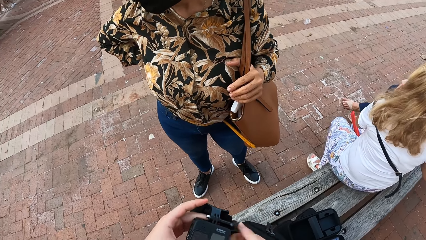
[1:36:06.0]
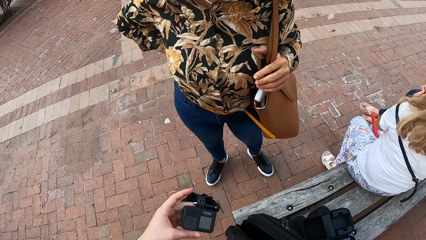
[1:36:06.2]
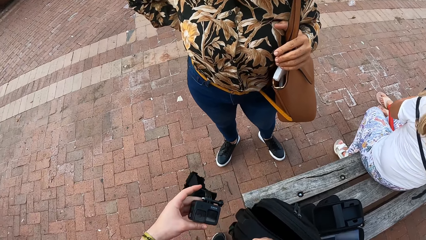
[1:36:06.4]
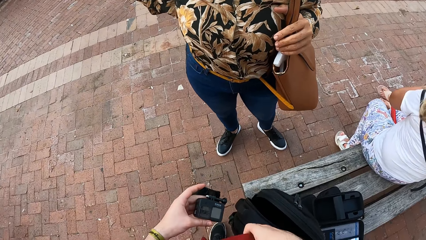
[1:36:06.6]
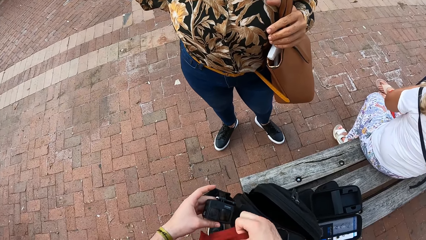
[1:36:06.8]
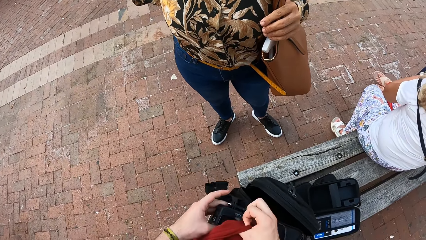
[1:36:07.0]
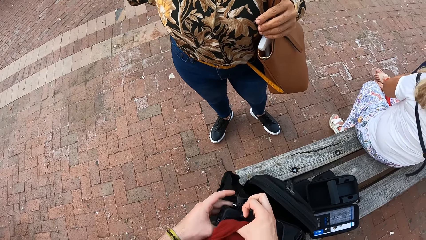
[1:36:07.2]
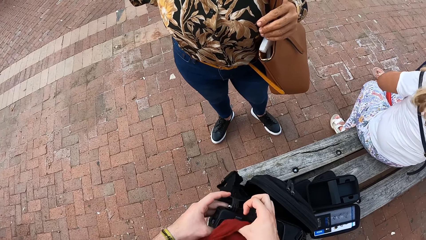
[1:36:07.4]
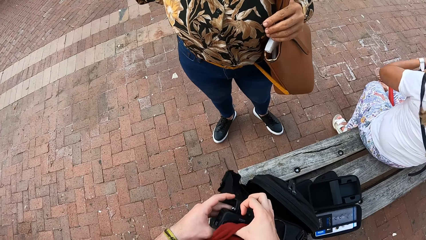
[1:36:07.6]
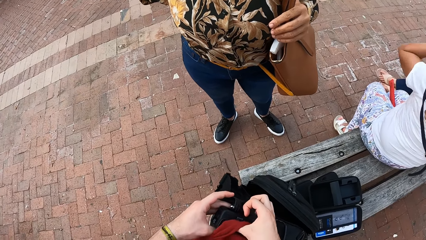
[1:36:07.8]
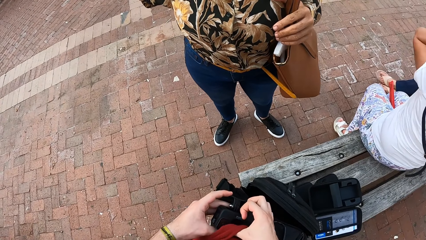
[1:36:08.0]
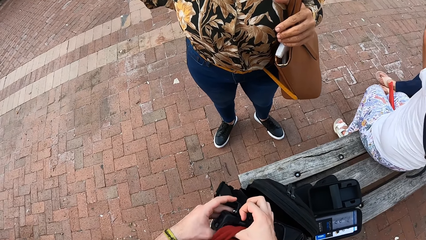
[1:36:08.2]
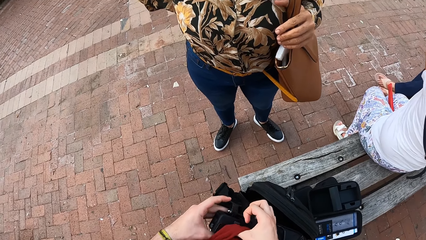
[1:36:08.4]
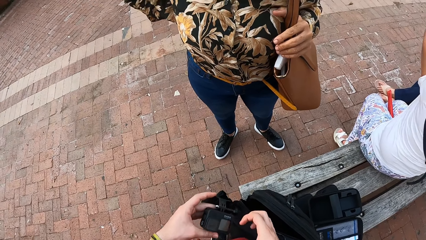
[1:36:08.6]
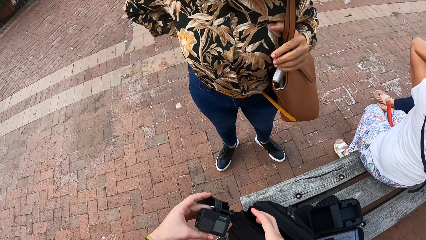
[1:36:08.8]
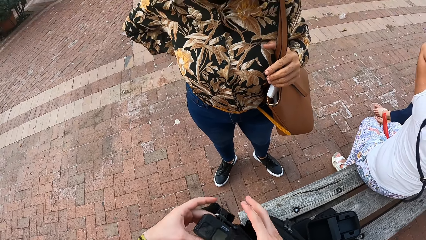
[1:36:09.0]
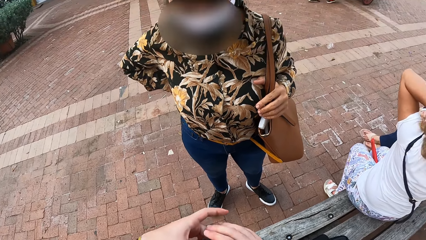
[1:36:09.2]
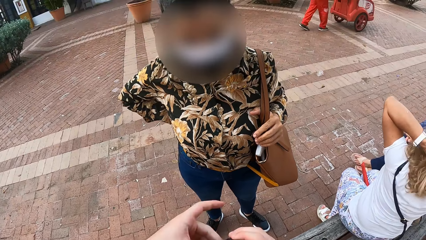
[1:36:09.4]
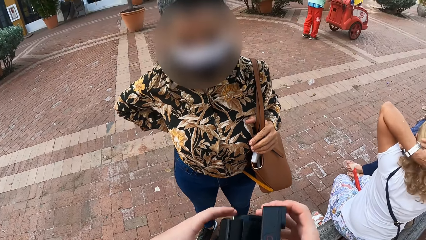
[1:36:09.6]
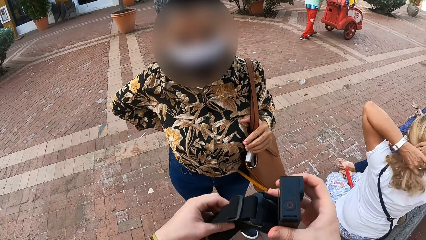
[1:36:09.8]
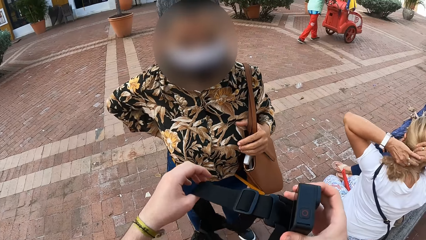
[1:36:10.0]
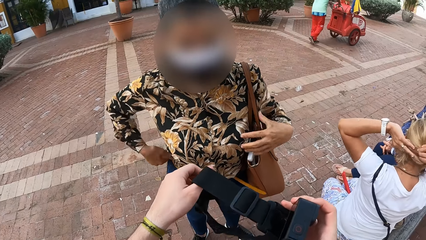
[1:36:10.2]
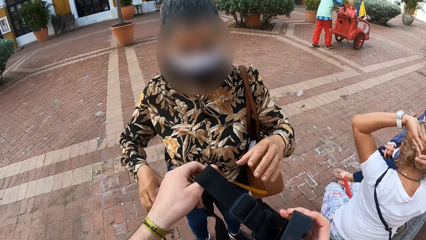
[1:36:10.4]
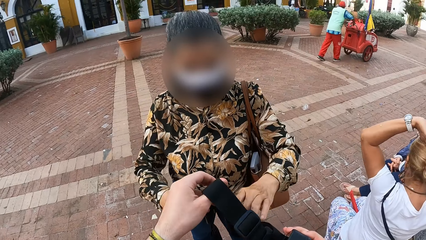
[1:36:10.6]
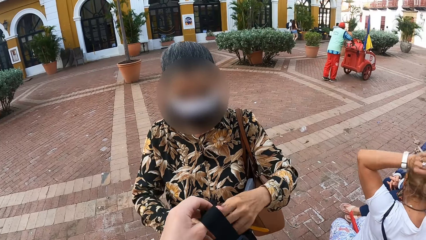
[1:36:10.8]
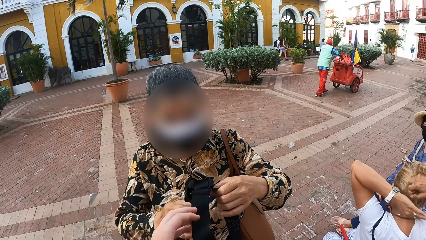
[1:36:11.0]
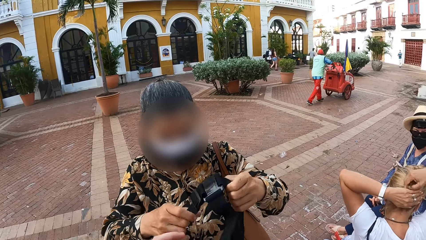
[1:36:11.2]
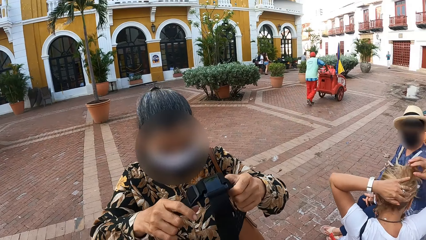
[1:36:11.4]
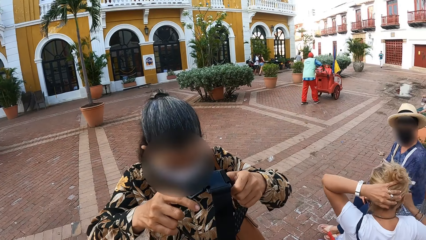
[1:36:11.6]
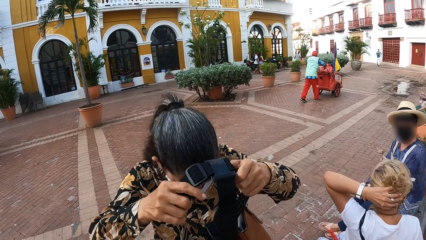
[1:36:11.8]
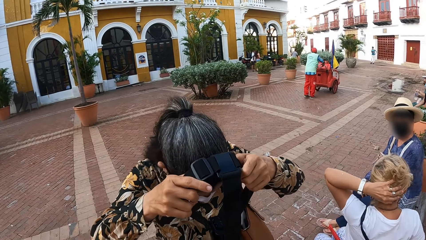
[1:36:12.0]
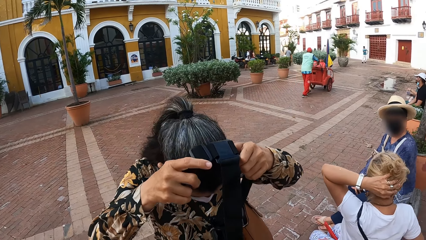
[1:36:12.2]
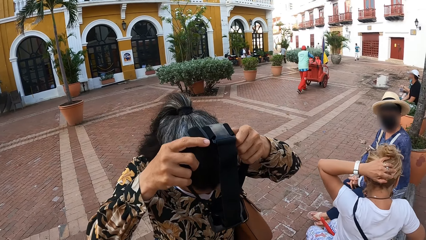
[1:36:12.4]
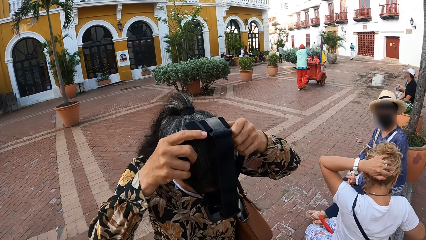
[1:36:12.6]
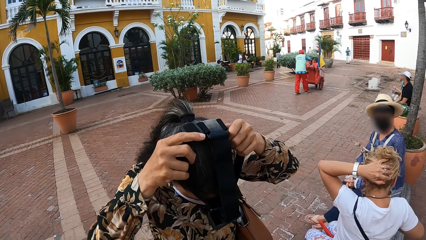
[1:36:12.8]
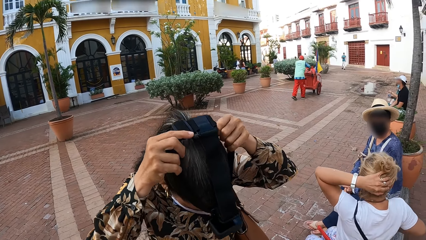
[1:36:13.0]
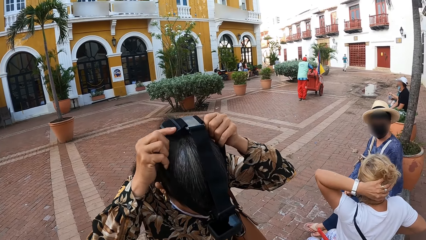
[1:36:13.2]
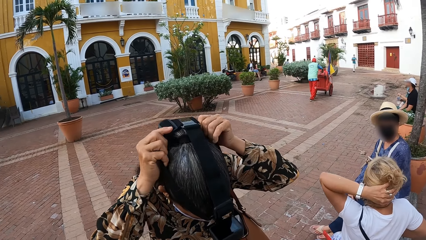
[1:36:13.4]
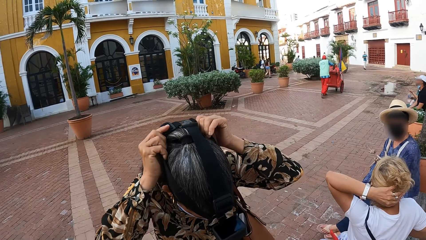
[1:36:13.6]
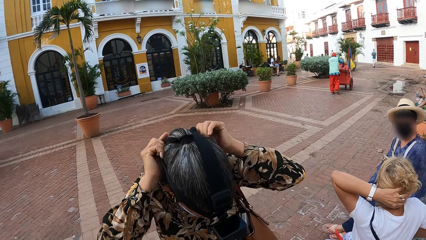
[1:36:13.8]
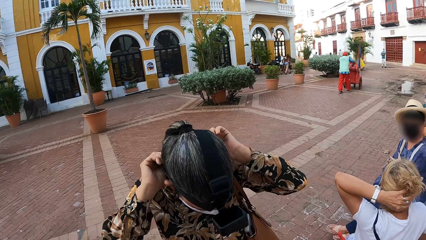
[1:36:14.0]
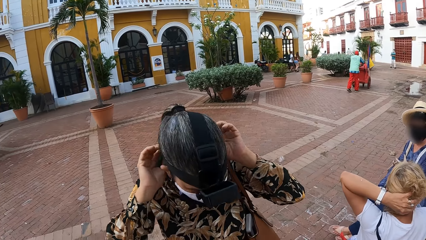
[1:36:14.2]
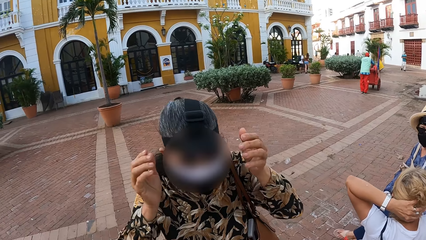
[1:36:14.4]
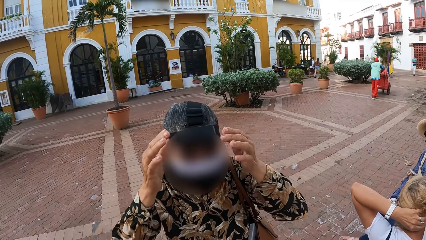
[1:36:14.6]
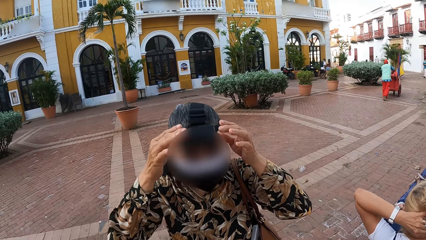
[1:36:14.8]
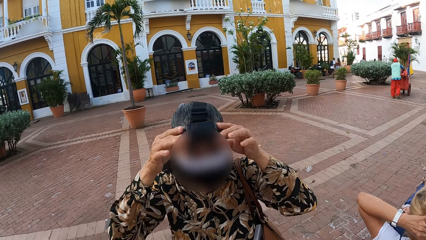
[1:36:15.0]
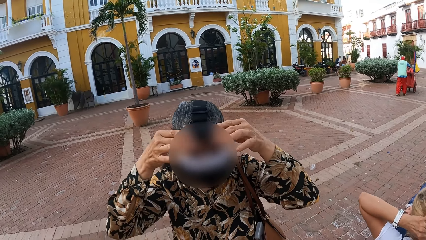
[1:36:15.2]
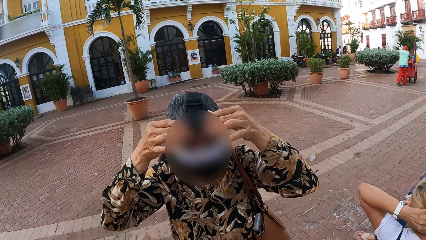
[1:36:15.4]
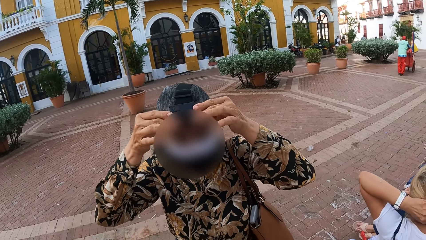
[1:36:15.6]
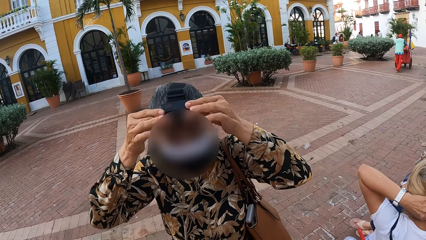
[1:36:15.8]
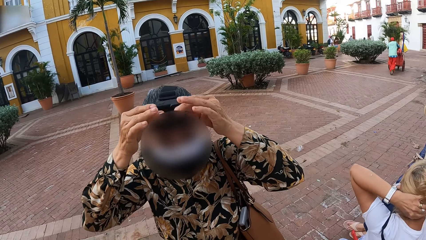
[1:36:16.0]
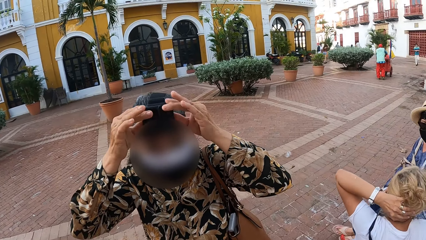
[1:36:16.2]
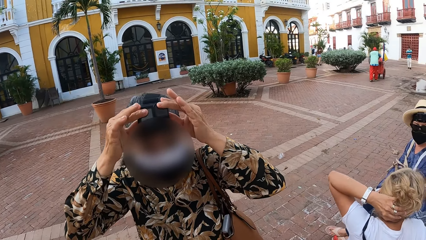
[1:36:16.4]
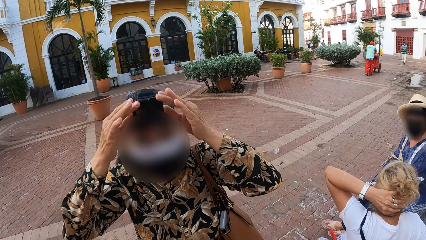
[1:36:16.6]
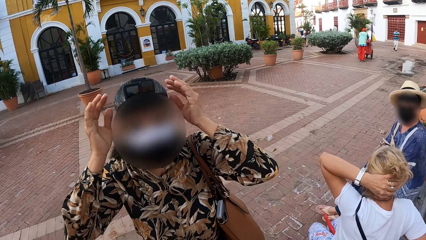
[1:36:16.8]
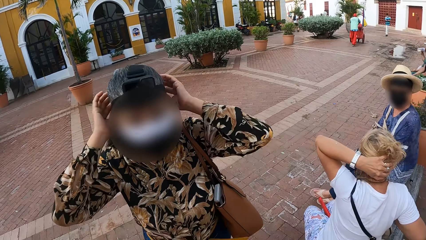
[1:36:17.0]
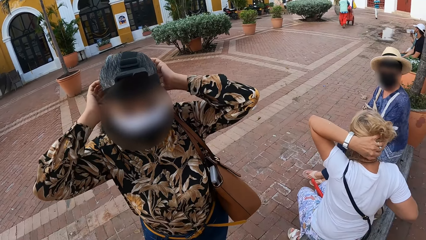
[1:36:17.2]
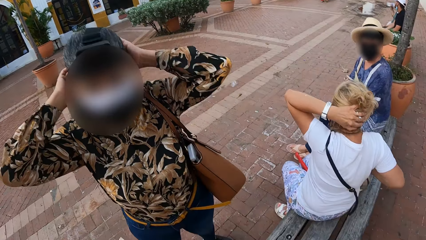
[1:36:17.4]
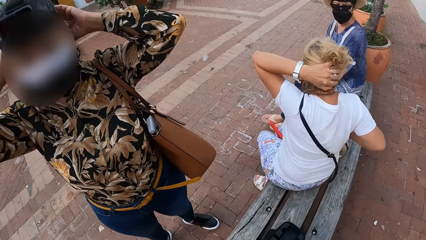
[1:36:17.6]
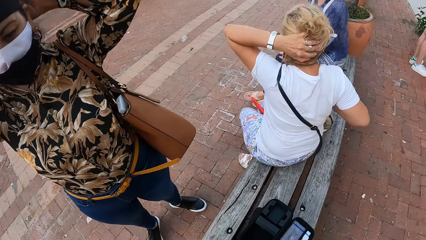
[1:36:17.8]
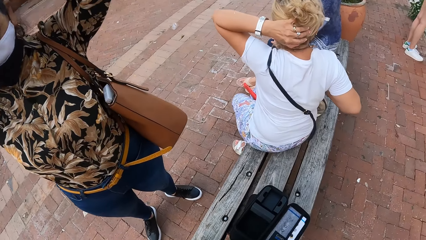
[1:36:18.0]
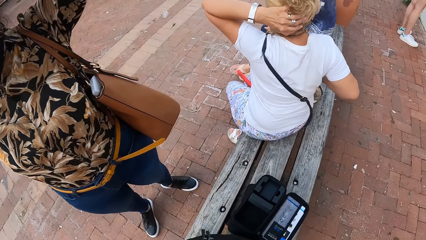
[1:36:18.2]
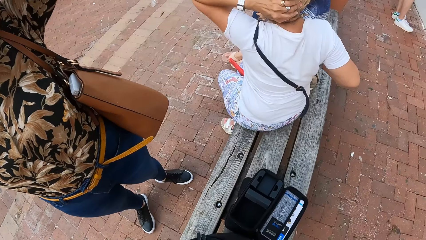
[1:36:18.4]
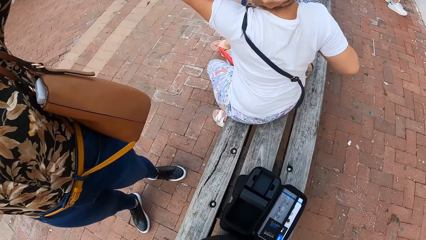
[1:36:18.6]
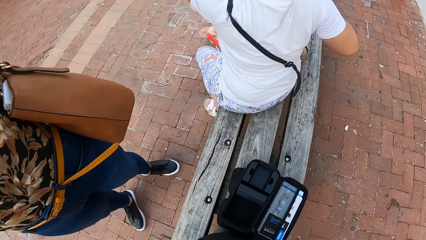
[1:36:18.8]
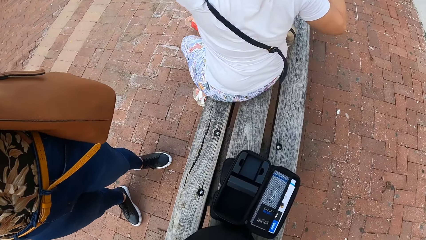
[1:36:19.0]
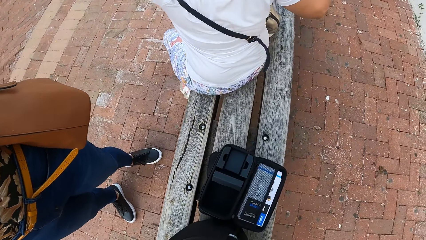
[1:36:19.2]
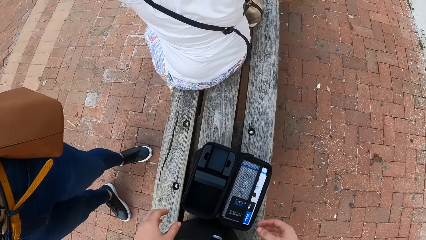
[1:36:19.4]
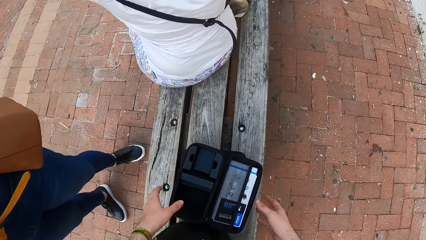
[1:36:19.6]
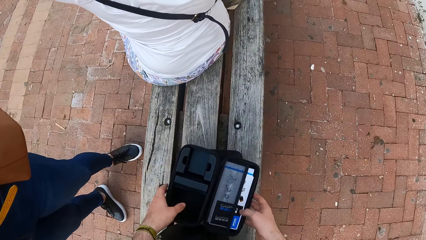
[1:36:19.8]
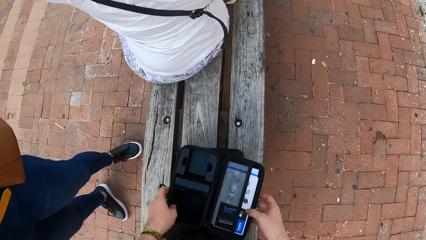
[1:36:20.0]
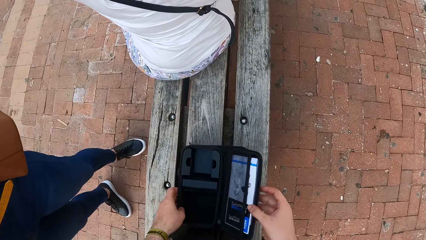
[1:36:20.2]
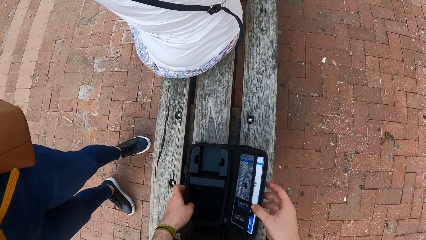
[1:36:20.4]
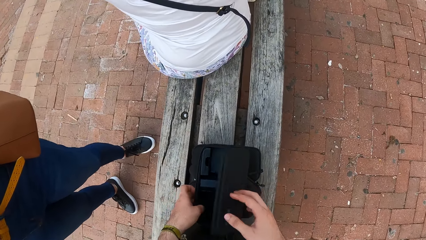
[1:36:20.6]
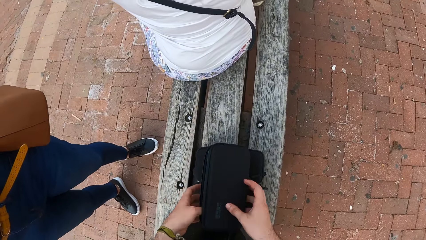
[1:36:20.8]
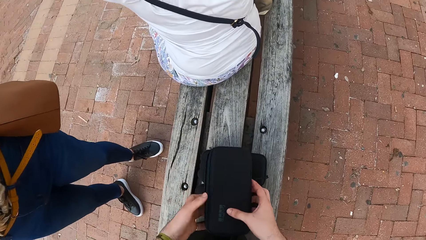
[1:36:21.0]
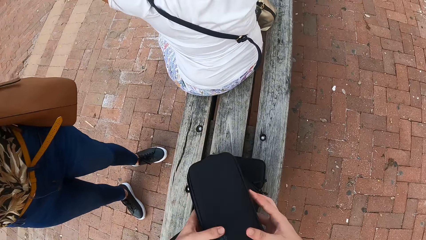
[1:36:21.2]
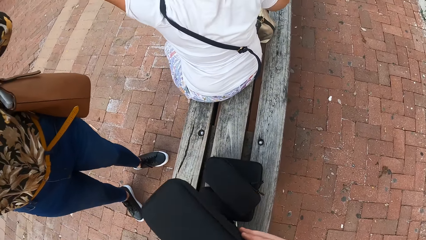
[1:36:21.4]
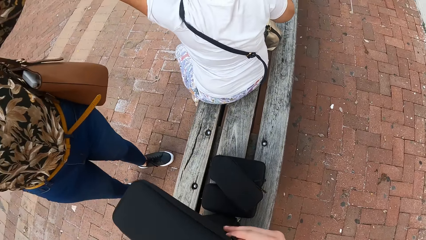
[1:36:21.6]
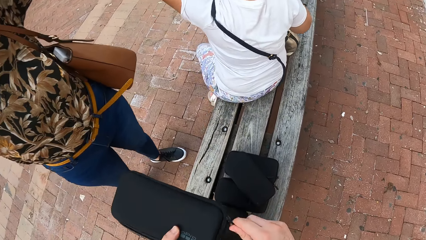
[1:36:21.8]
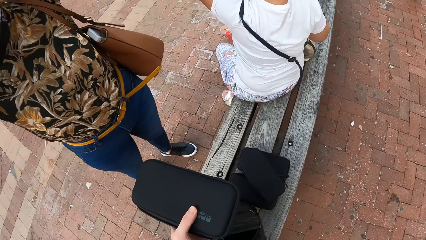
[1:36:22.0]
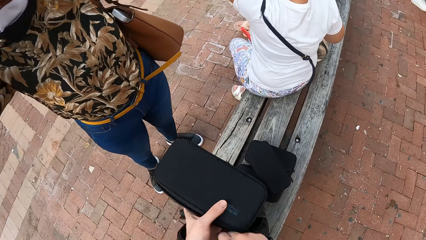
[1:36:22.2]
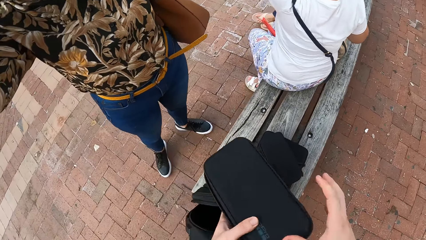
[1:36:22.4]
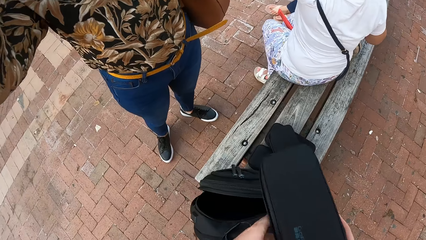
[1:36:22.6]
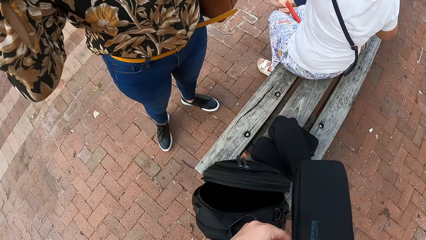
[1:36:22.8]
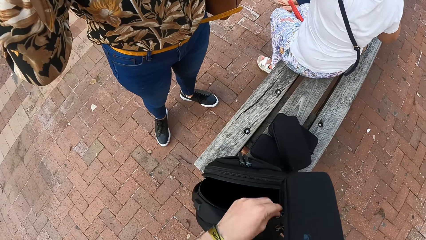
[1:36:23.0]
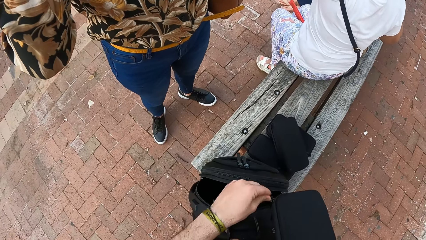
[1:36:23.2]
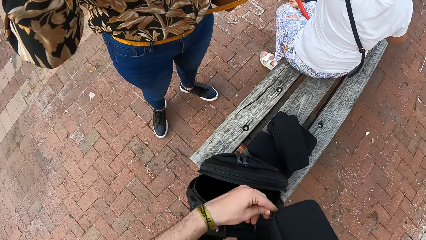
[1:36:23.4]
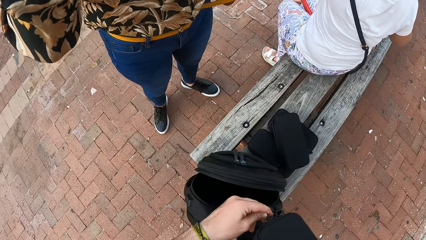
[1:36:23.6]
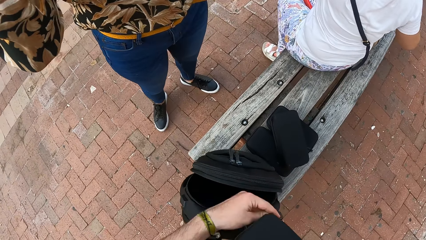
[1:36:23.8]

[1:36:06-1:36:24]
The camera wearer cleans the camera with his cloth in his right hand. He gives the camera to a woman with both hands. Another woman wraps her hair with both hands. The first woman wears the camera over her head with both hands. The other woman holds her hair with her left hand. The first woman adjusts the camera on her head with both hands. The camera wearer closes the camera case on the camera cases with both hands. He lifts the camera case from the camera cases with both hands. He holds the camera case in his left hand. He zips the camera case with his right hand. He passes the camera case to his right hand from his left hand. He zips the camera case with his left hand.
